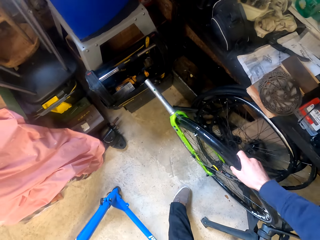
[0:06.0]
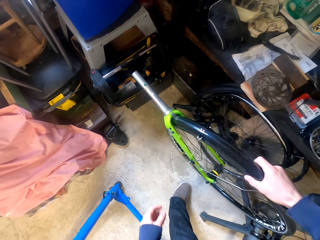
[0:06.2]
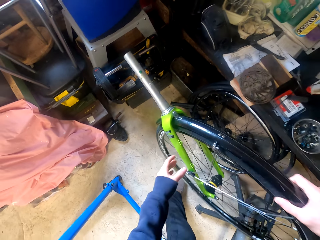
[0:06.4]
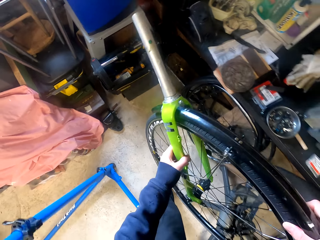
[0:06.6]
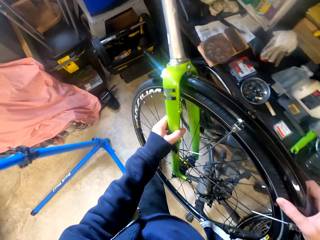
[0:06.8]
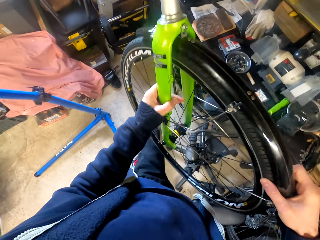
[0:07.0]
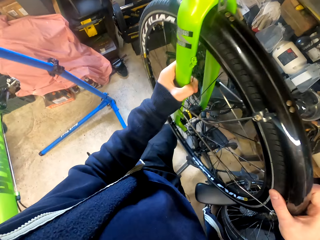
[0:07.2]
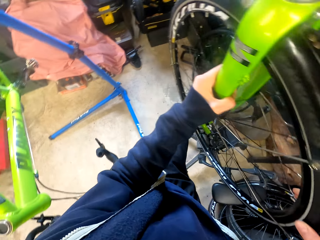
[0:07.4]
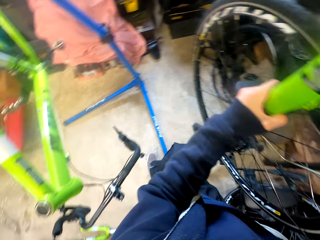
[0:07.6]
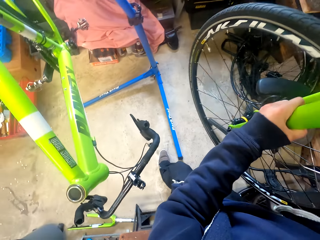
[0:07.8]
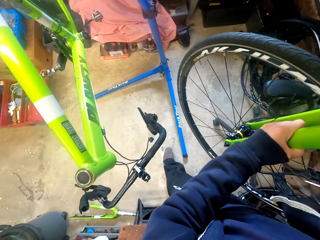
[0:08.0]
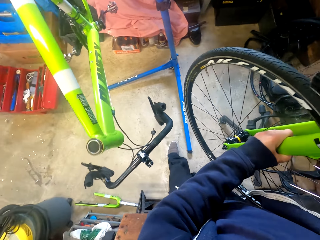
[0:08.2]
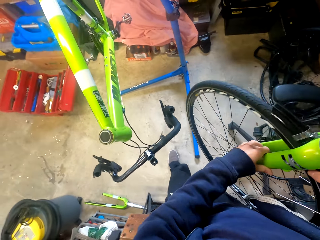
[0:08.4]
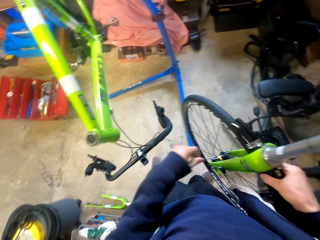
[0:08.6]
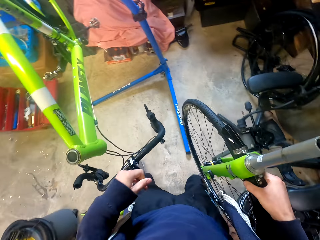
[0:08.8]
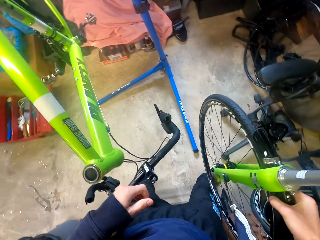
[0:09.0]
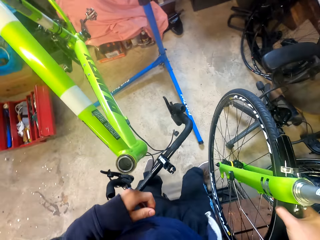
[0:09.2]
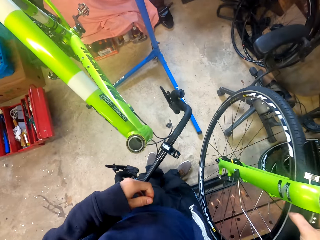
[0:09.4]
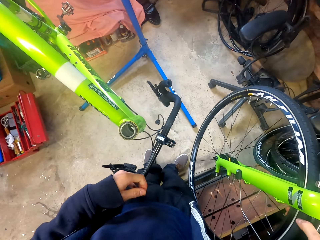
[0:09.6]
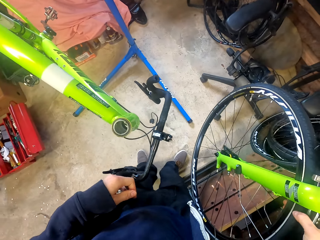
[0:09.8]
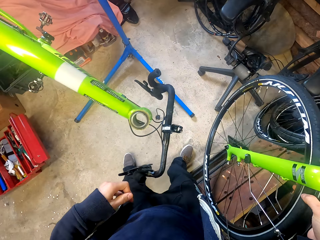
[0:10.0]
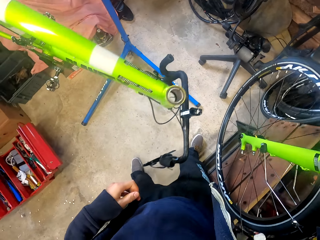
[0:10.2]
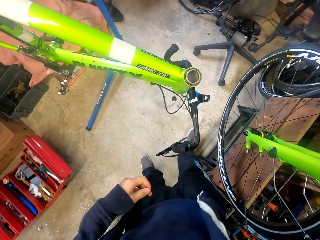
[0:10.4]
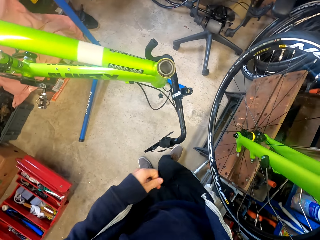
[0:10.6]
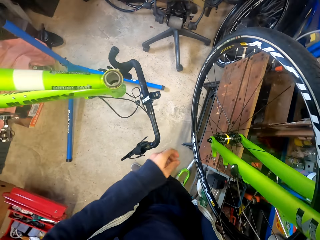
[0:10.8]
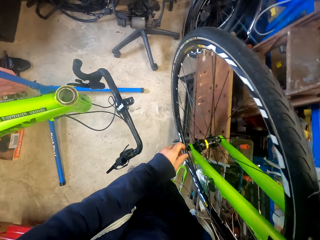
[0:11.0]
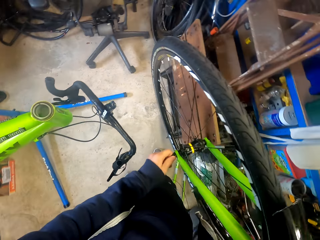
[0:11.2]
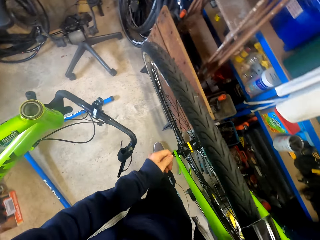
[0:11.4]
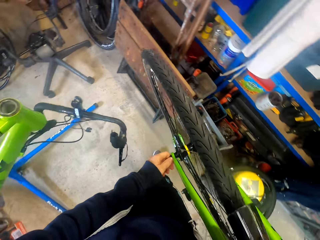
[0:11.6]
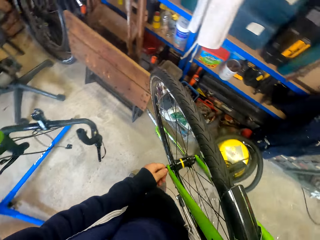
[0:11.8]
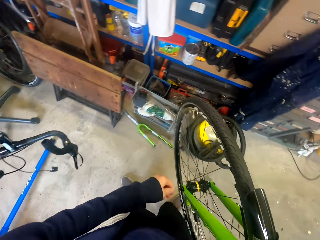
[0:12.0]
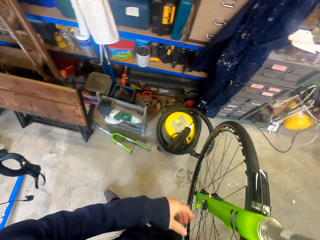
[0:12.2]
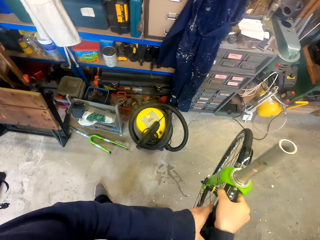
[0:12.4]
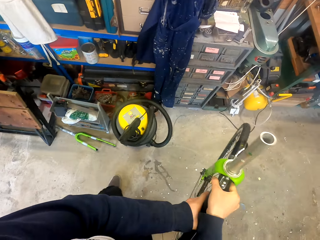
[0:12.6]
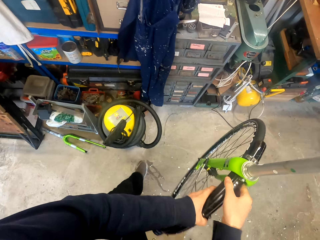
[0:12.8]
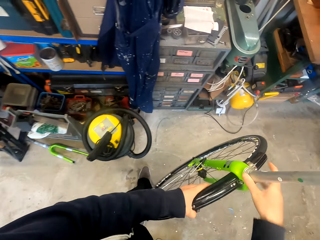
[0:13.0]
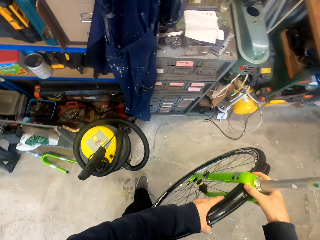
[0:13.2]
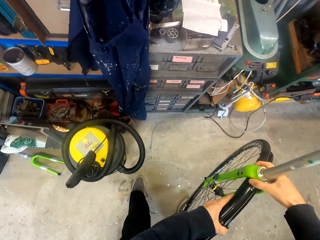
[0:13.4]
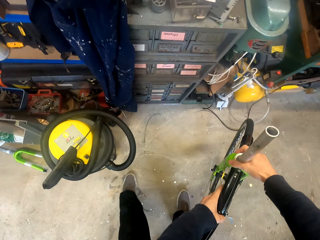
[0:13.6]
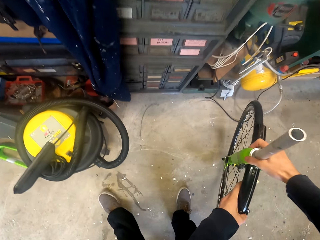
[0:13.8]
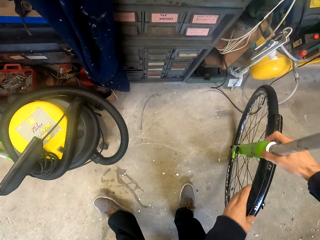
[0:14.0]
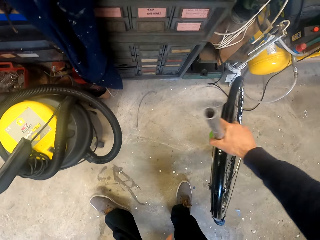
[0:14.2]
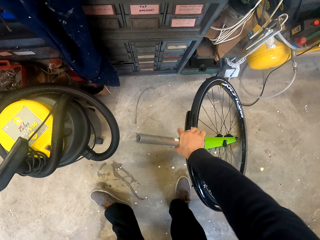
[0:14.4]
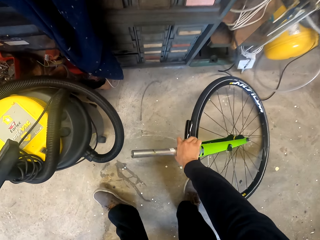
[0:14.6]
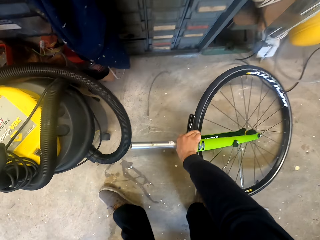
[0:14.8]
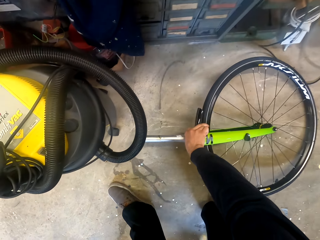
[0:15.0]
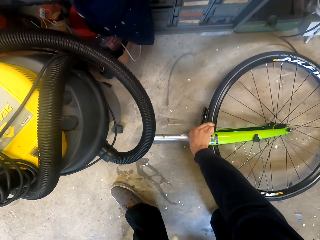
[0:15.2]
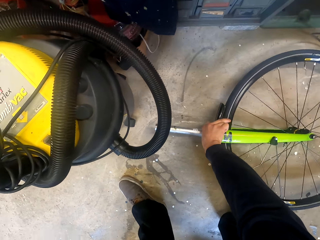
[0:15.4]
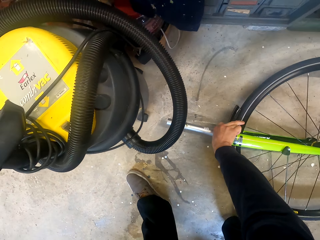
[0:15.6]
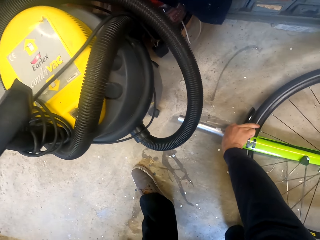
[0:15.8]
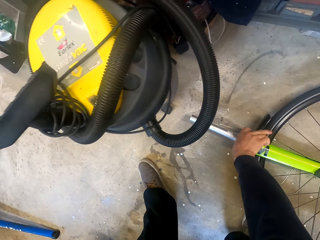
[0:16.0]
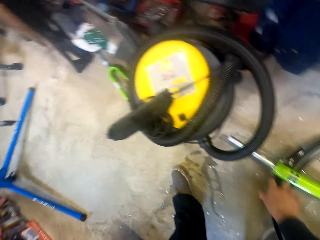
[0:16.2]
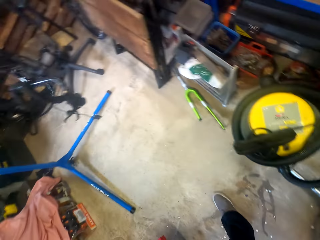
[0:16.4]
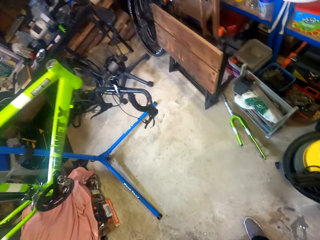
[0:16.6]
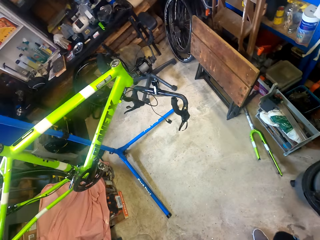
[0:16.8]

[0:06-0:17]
The camera wearer picks up a bicycle tire. They walk around a garage. They put down the wheel on the floor.

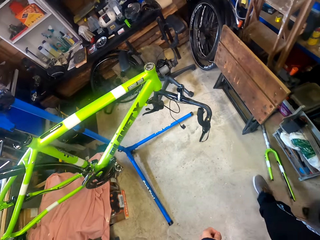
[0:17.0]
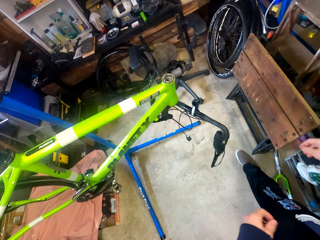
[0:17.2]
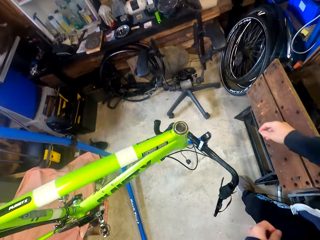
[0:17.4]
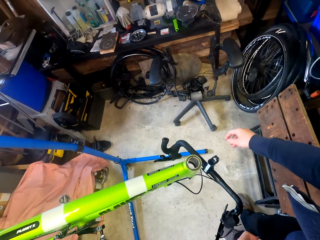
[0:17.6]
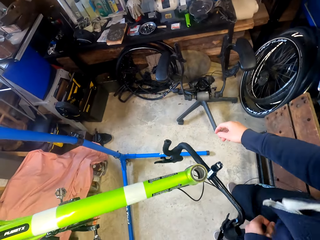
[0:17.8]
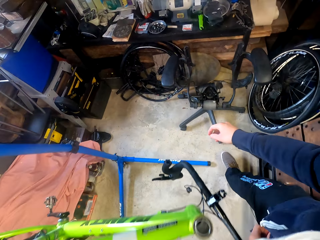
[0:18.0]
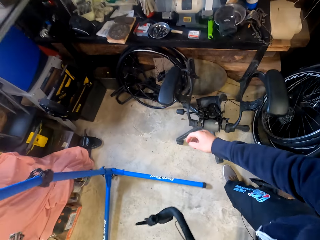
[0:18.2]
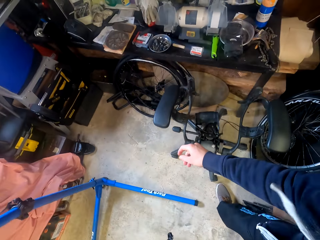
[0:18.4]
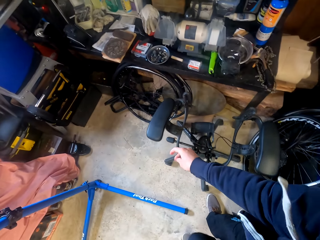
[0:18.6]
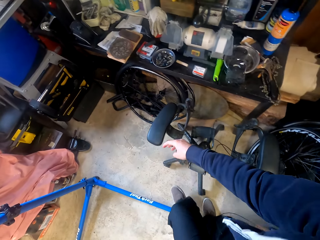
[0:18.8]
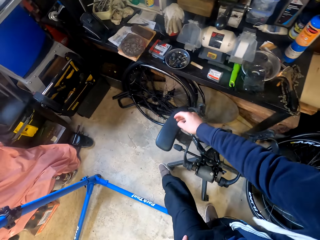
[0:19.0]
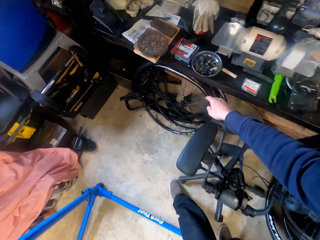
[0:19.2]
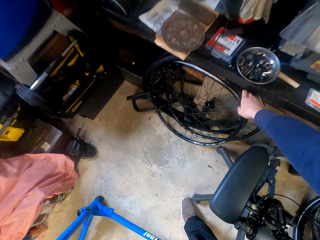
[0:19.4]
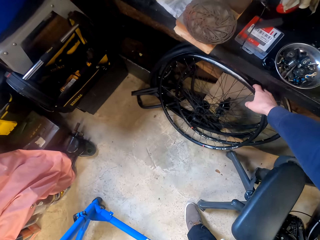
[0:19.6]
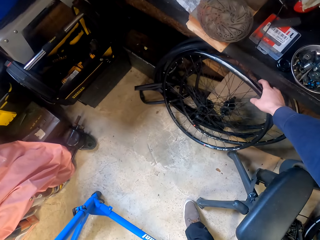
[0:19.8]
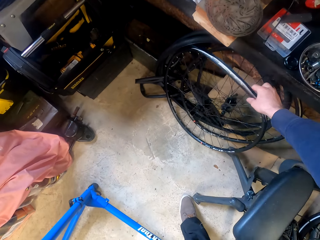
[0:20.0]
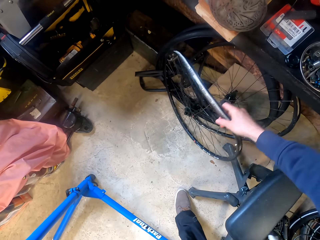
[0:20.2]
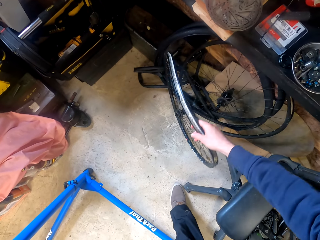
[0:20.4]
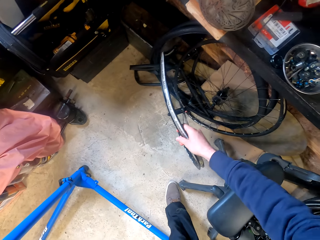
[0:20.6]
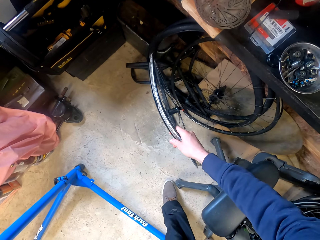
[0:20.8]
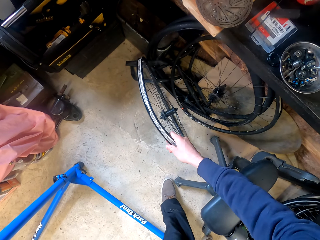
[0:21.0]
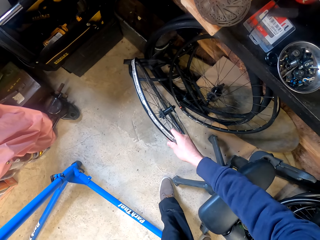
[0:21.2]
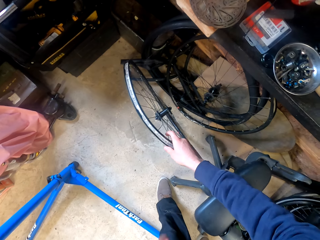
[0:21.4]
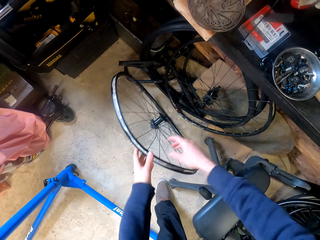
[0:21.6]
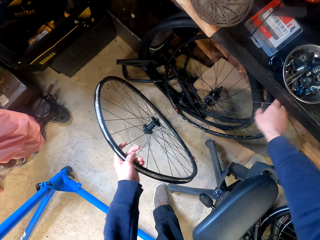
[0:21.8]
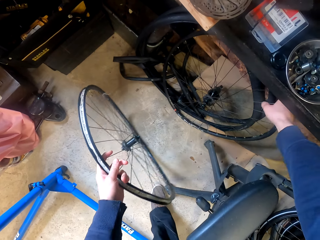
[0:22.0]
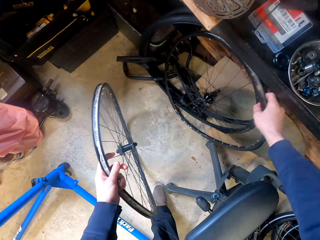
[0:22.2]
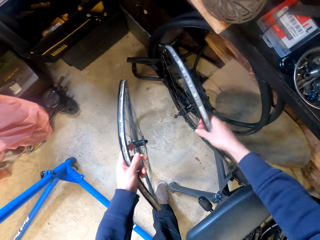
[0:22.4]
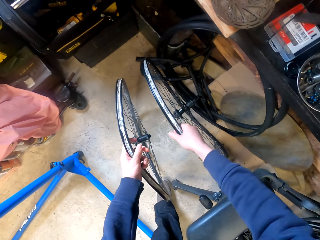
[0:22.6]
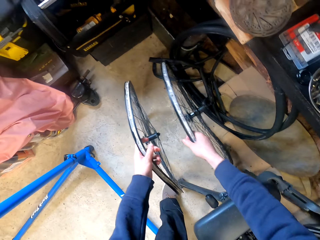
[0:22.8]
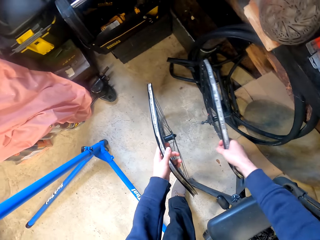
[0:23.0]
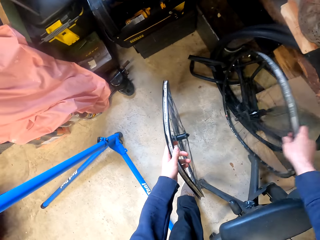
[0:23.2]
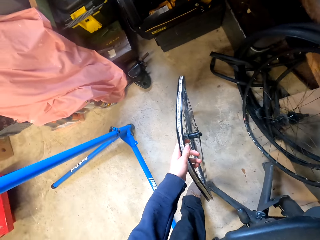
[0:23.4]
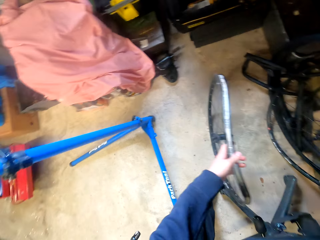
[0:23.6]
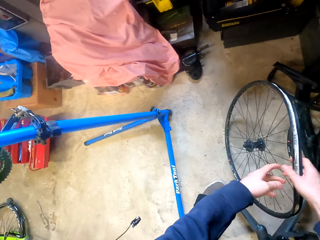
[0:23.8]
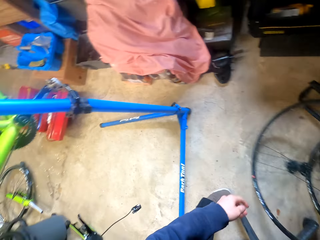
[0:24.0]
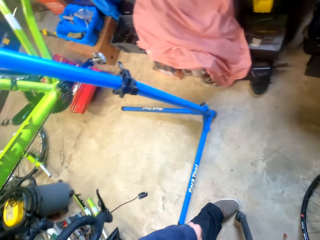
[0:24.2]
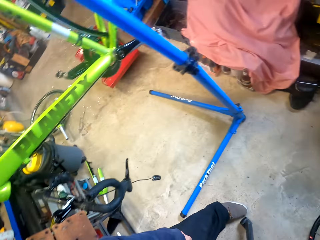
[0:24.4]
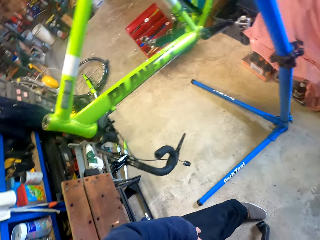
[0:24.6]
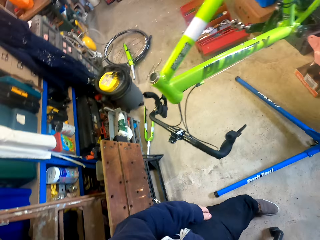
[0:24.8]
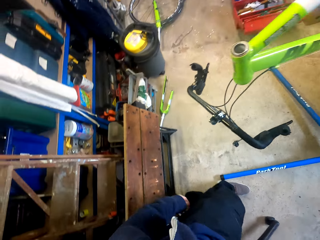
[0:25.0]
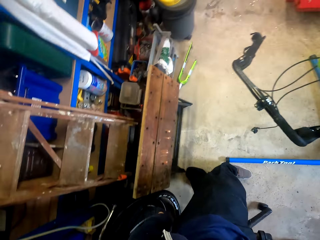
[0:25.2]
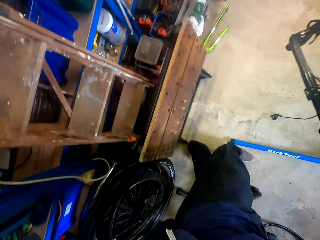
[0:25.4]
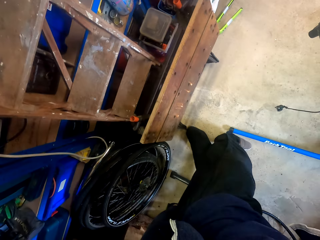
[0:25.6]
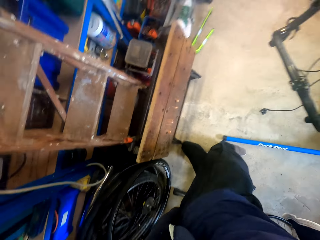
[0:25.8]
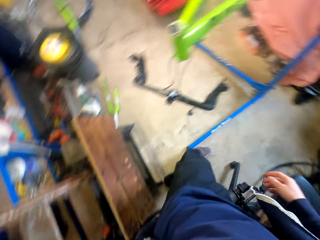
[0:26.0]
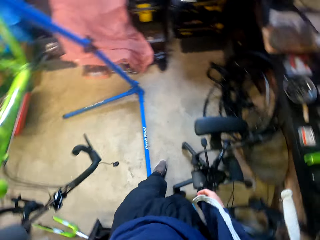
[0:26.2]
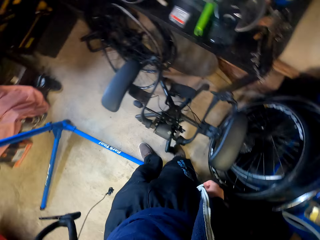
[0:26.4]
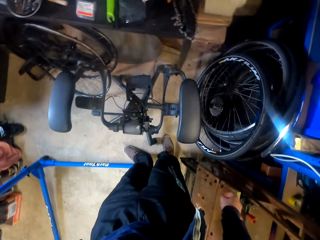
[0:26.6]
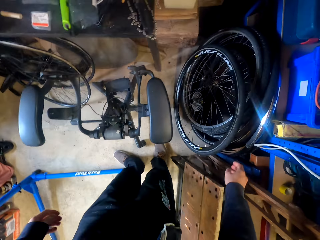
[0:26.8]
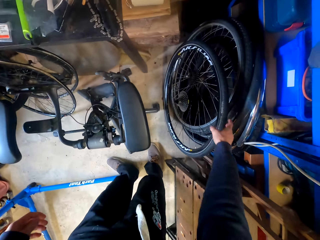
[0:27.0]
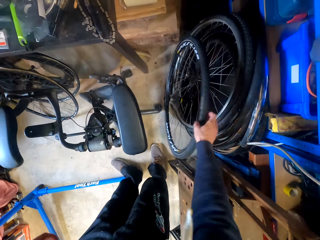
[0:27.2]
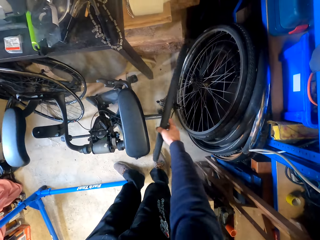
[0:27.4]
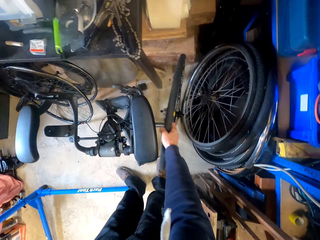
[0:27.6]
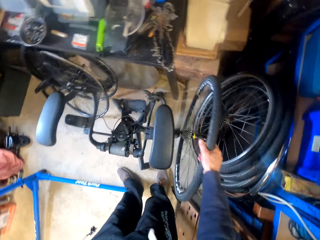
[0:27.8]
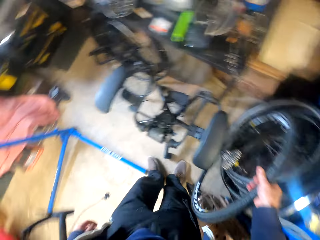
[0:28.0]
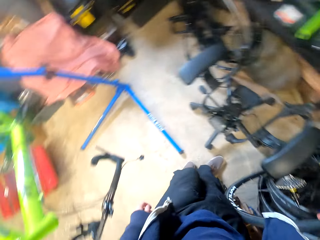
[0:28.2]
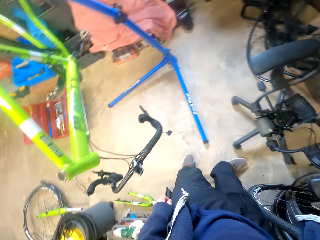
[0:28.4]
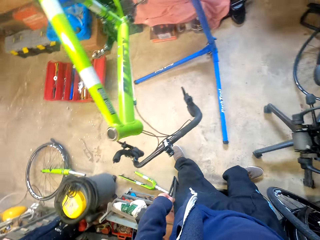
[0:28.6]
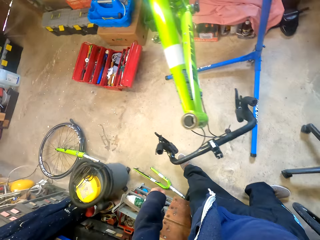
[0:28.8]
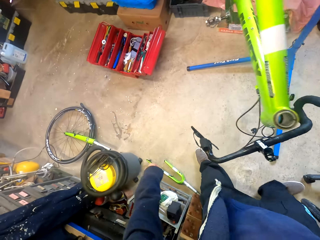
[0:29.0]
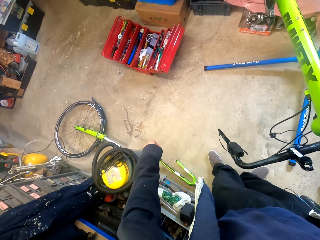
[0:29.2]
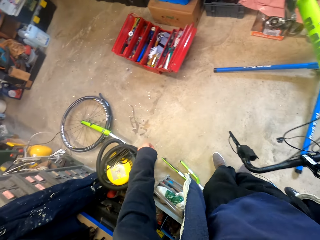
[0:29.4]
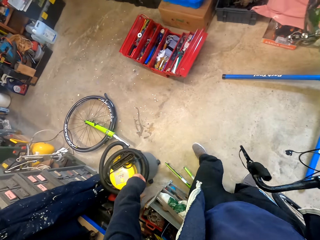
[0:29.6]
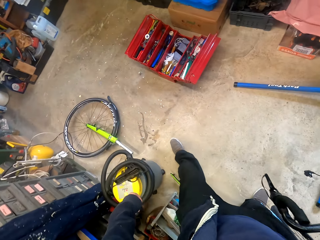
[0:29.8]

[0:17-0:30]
The camera wearer walks around a garage. They pick up a wheel from the floor. They hold a bicycle tire. They adjust wheels on the floor. They walk around the garage. They pick up the wheel from the floor.
